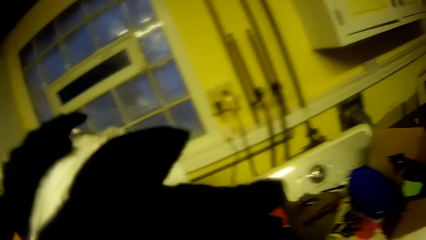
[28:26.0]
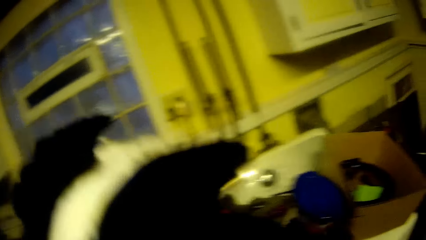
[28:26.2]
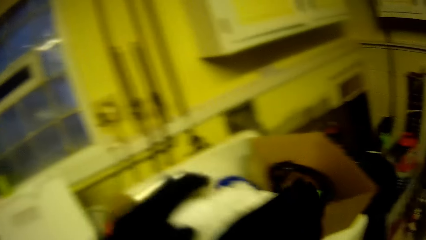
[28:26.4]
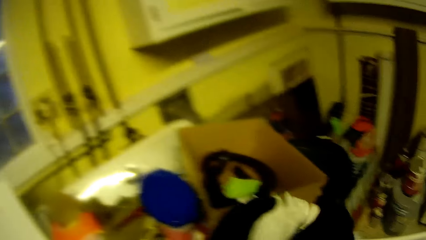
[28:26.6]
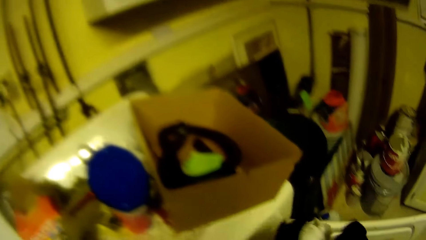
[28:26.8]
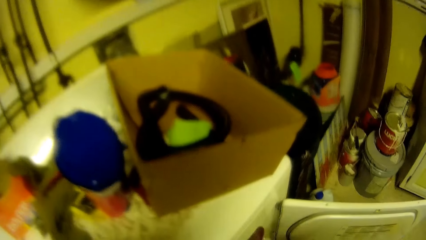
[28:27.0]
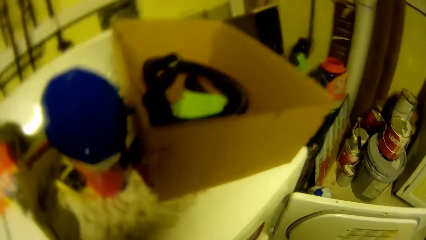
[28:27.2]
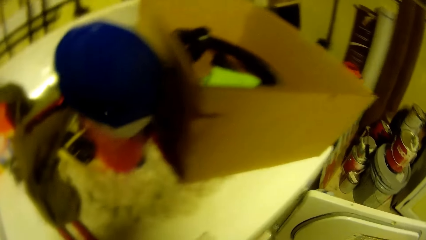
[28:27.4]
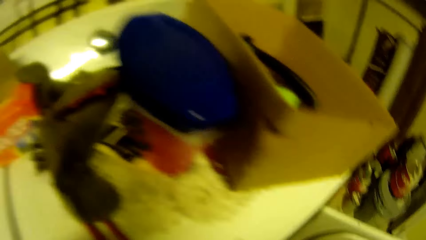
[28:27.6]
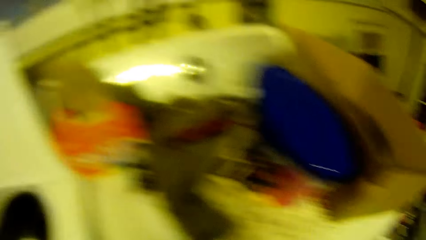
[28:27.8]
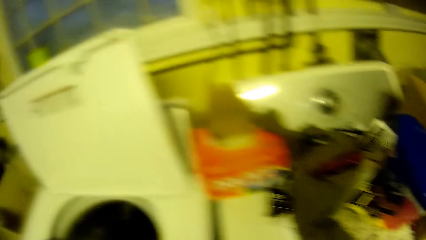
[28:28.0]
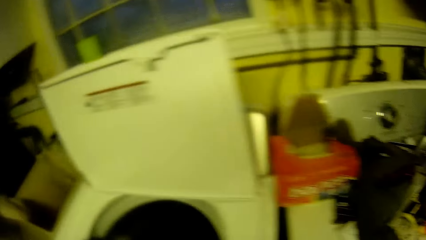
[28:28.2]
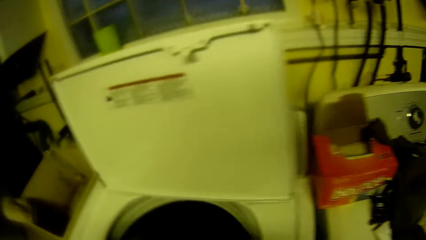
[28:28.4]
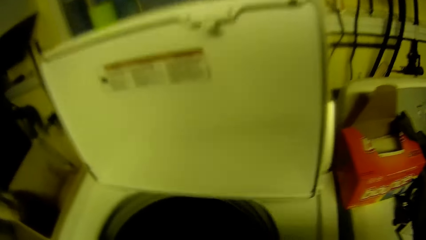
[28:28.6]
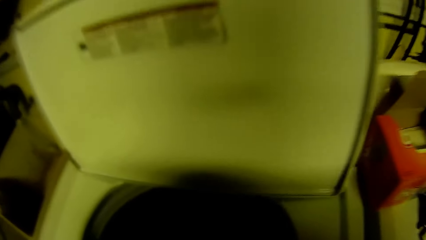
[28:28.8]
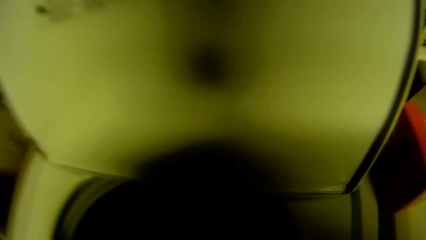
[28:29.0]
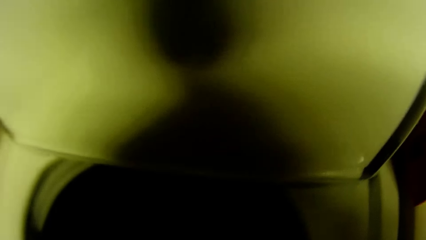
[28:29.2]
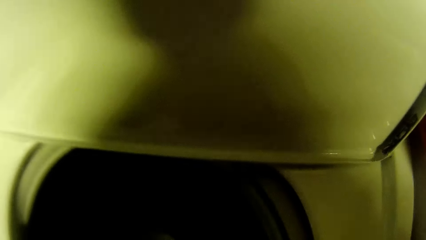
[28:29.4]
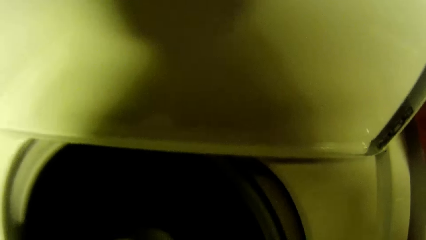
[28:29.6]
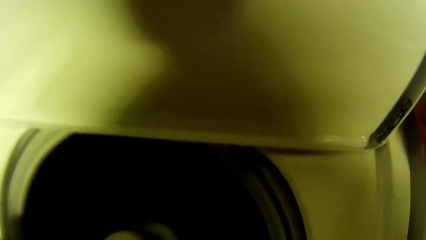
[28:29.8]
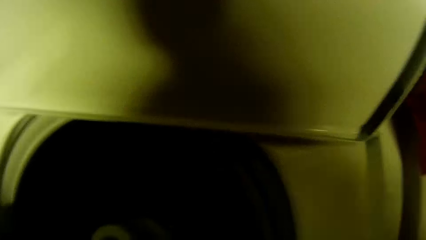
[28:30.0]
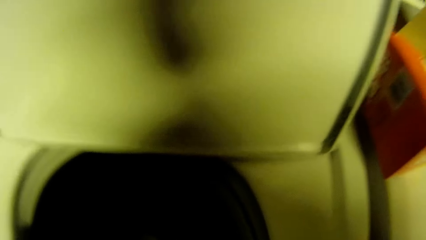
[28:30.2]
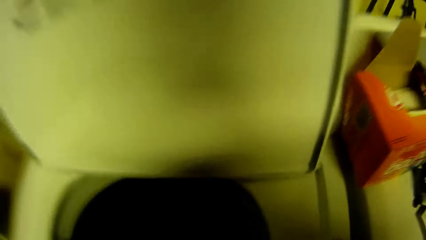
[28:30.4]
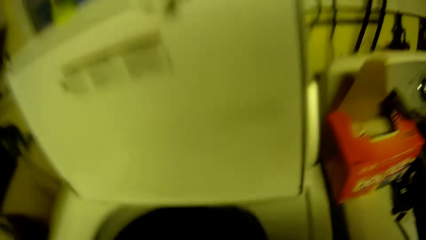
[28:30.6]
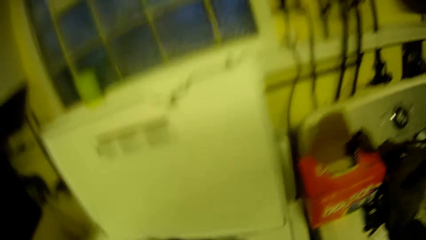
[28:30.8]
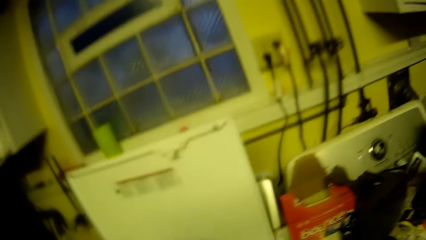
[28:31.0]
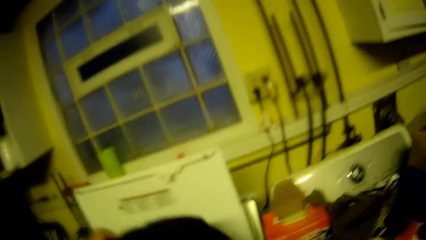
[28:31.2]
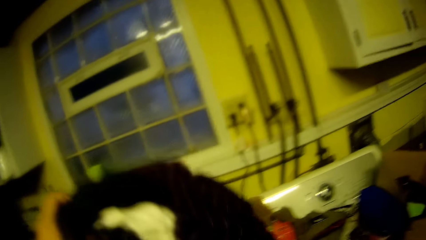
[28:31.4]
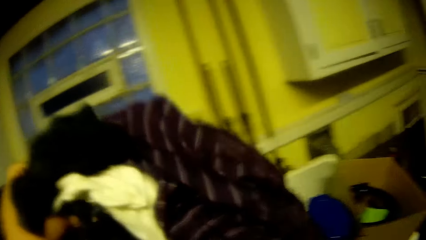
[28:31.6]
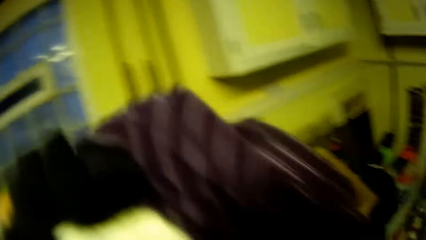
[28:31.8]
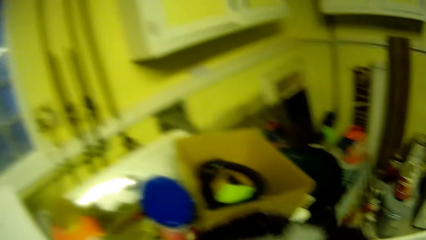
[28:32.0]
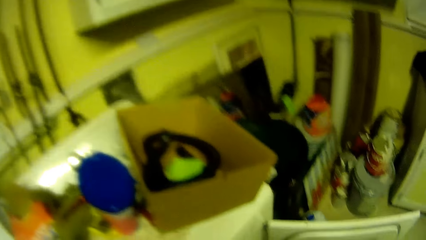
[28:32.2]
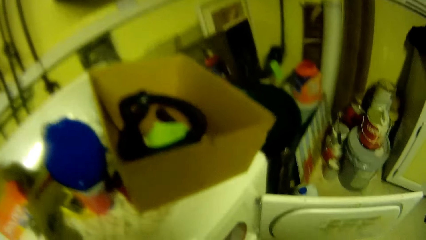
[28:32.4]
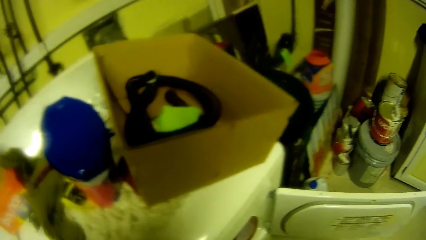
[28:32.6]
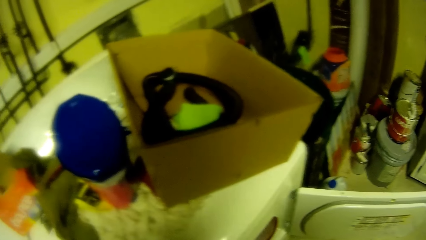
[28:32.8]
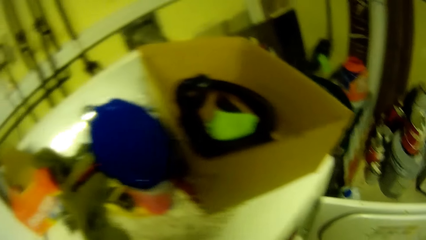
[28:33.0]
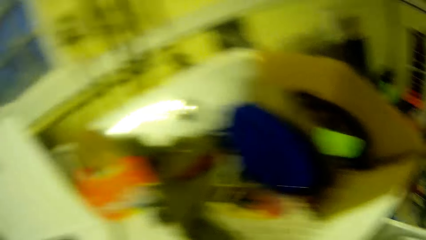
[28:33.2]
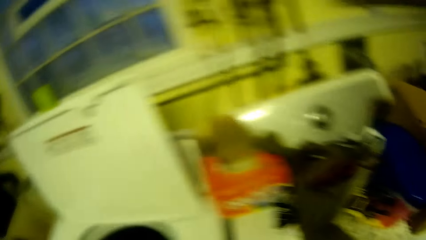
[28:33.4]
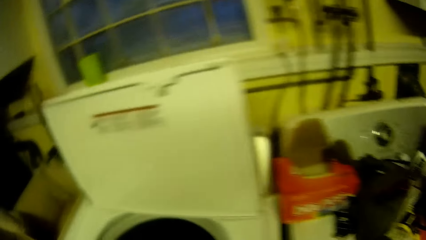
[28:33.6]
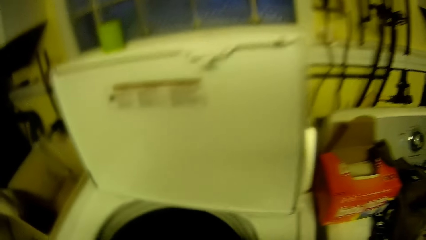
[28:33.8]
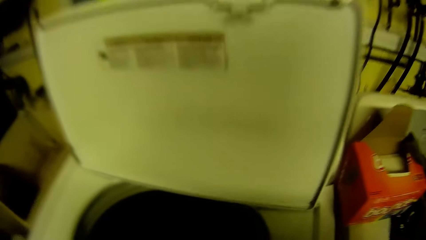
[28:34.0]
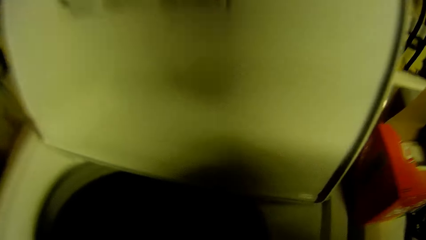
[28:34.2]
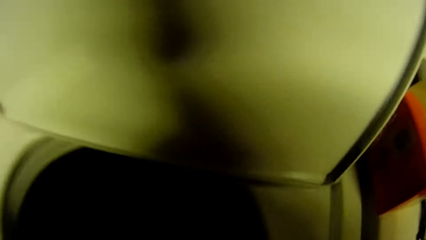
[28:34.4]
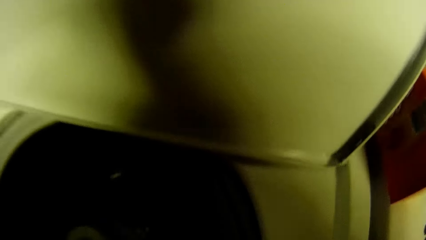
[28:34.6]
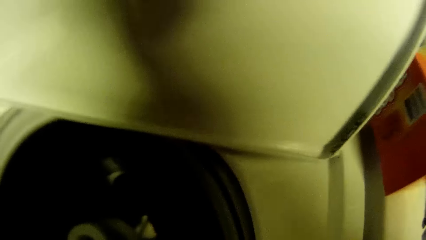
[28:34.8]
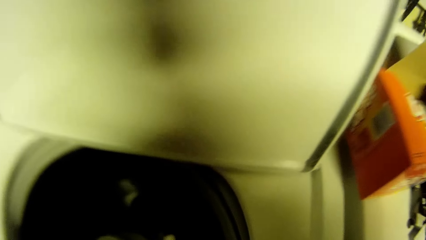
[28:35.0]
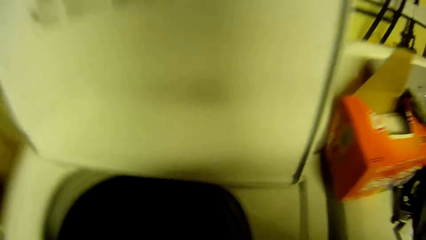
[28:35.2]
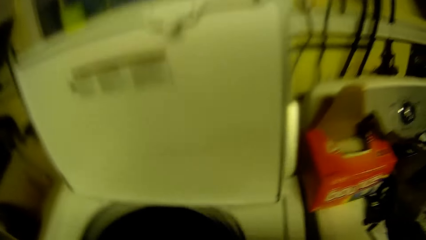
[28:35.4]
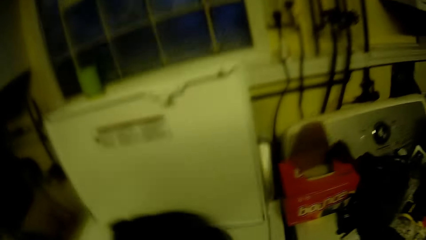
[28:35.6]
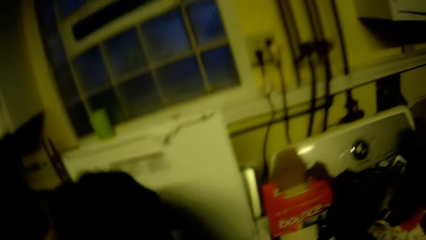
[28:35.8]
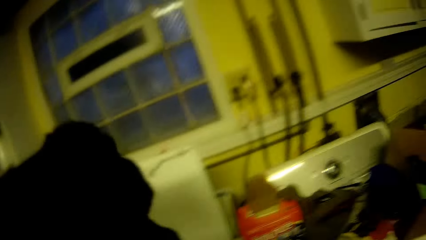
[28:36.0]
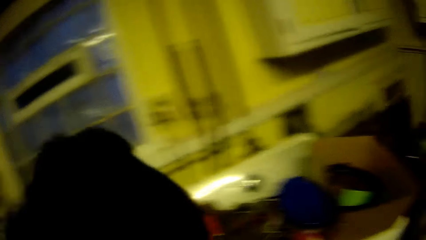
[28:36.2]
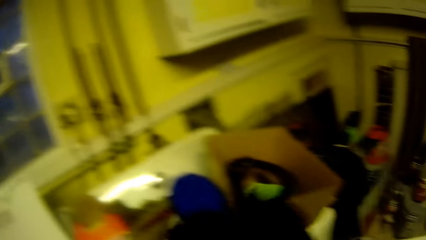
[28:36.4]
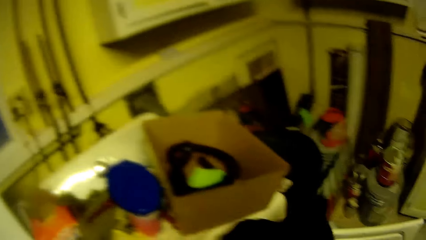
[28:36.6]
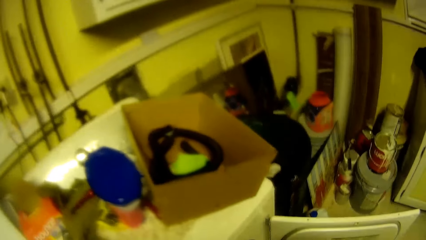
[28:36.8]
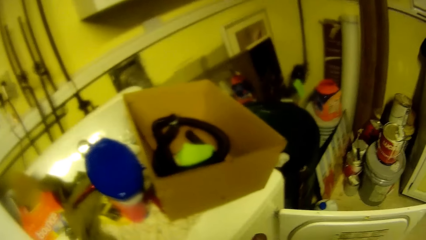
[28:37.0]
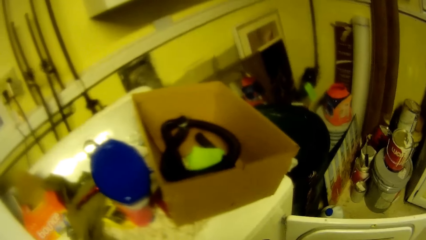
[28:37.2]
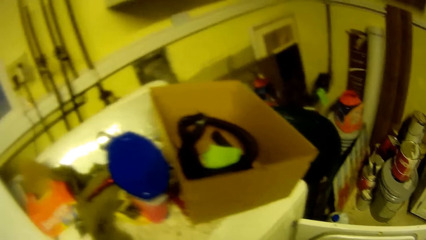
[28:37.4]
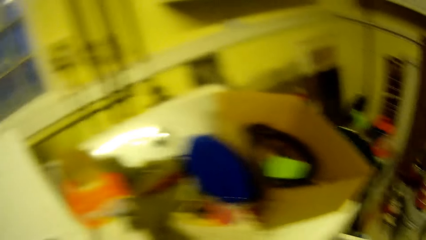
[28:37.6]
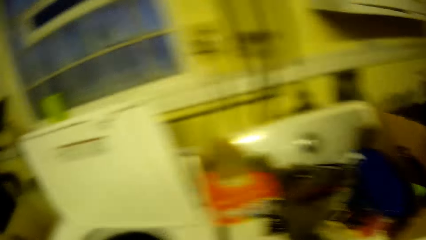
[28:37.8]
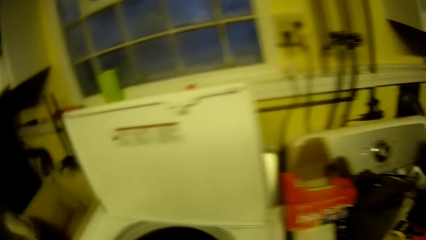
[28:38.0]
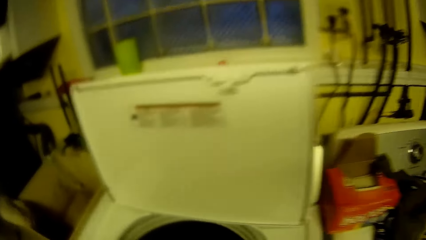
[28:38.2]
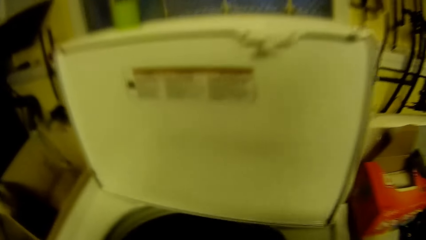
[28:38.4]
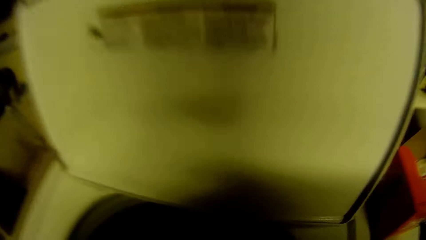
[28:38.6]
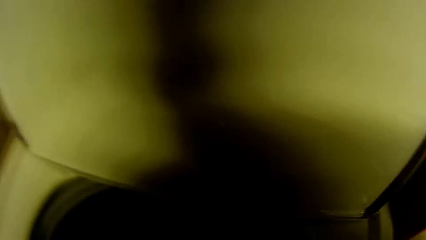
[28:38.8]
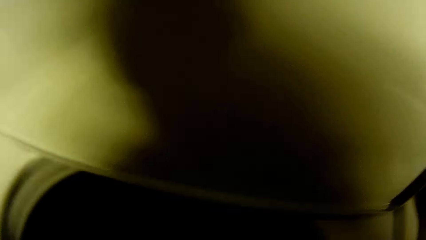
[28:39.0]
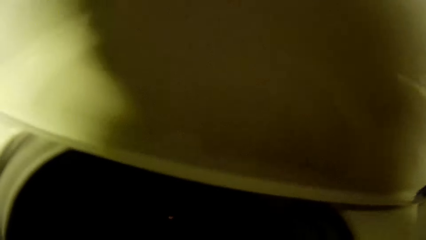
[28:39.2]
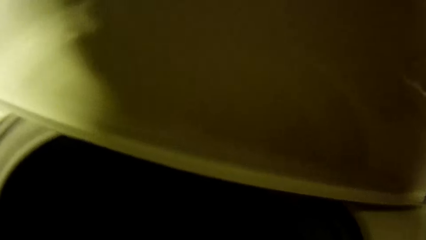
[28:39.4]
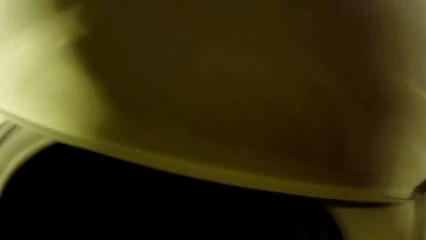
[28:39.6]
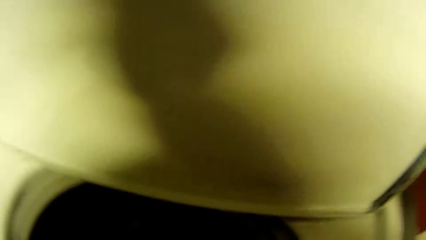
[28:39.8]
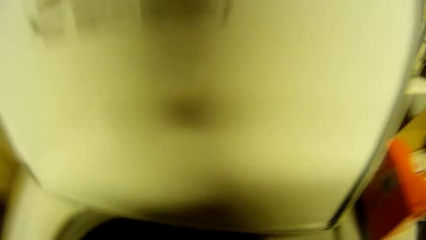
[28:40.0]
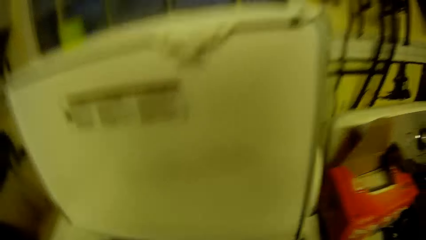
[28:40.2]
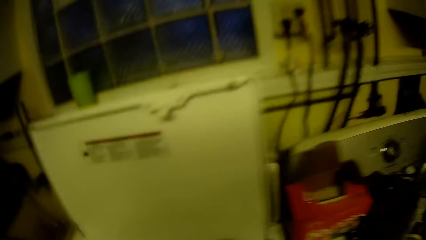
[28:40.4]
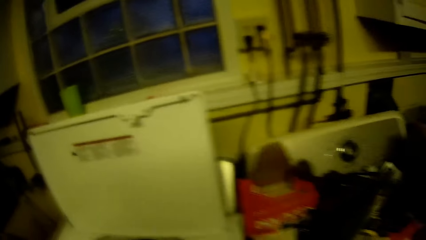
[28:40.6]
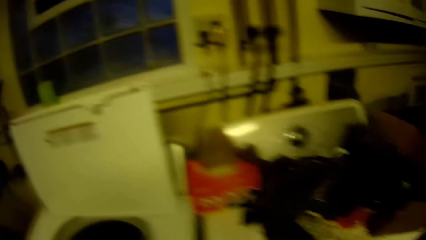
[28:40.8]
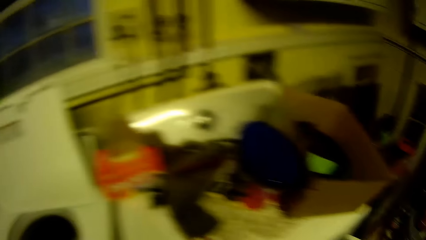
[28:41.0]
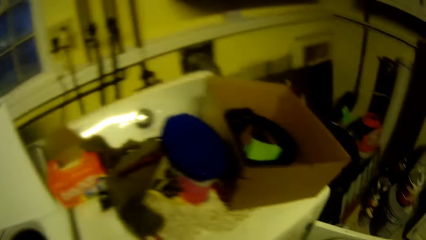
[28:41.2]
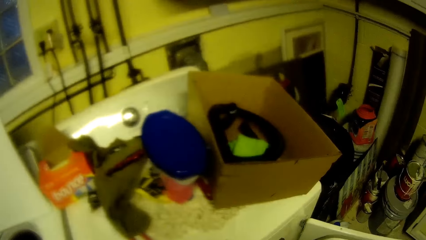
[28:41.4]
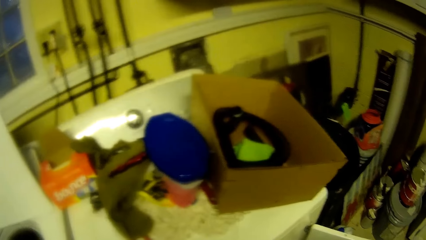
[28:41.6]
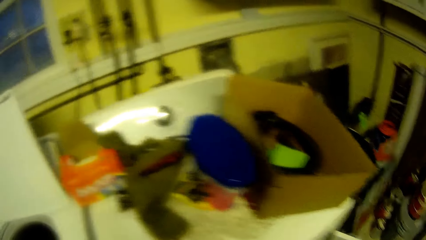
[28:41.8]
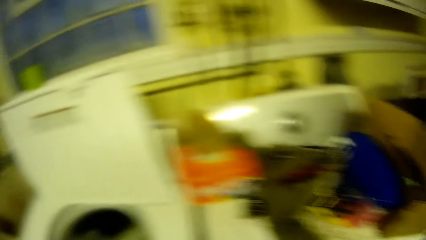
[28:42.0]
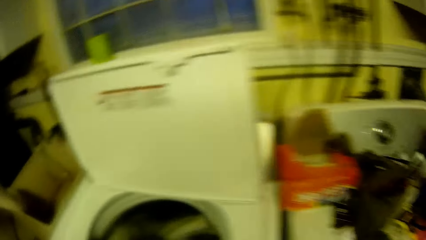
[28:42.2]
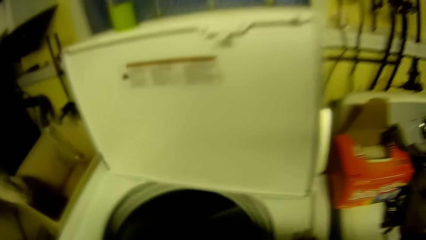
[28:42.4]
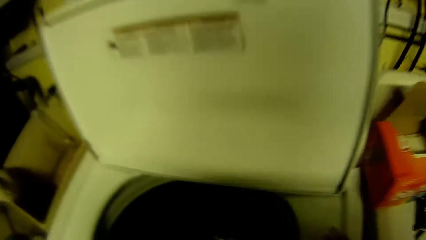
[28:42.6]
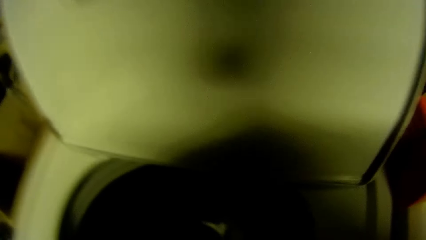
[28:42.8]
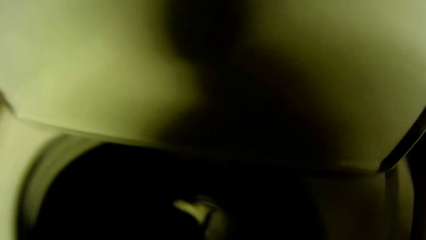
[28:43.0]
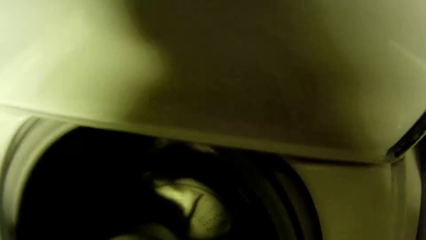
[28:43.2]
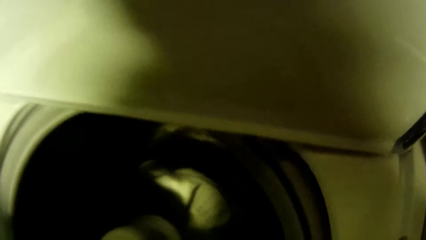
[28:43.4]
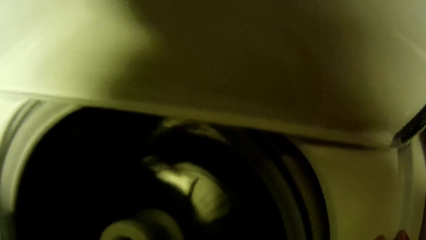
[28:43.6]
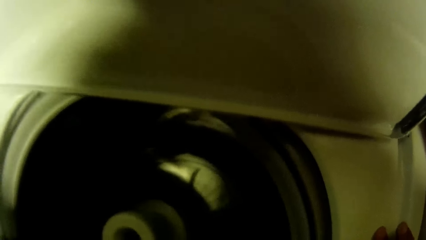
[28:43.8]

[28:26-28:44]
The camera wearer picks a bunch of cloth out of the washing machine with his left hand. He places the bunch of cloth in the washing machine with his left hand. He picks a bunch of cloth out of the washing machine with his left hand. He places the bunch of cloth in the washing machine with his left hand. He picks a bunch of cloth out of the washing machine with his left hand. He places the bunch of cloth in the washing machine with his left hand.
